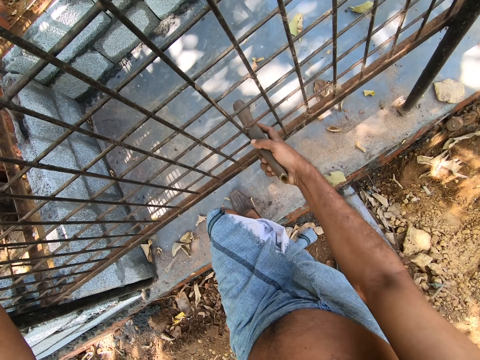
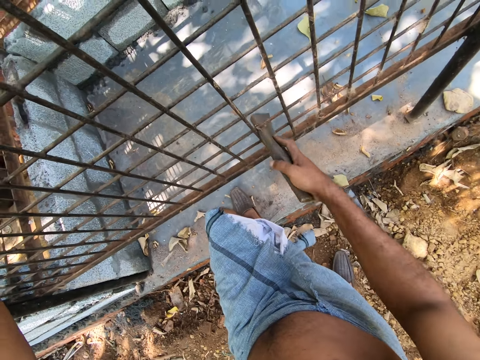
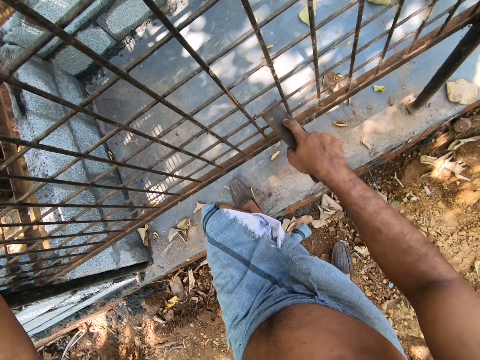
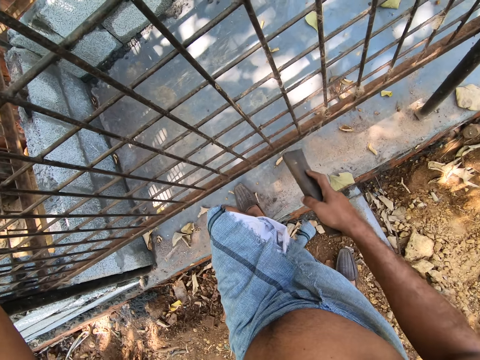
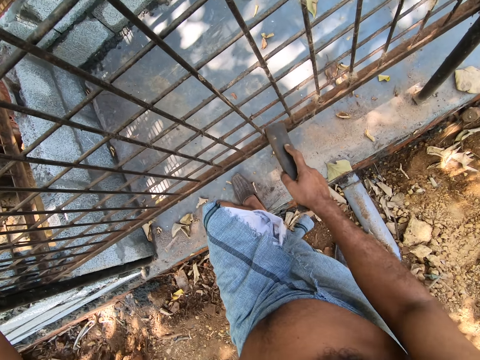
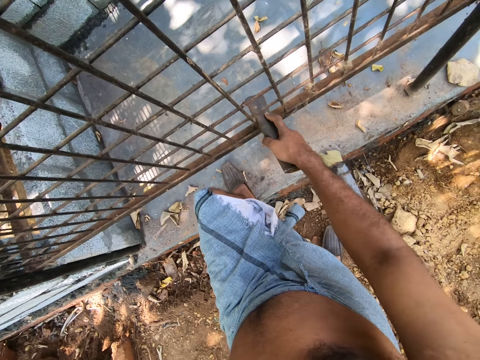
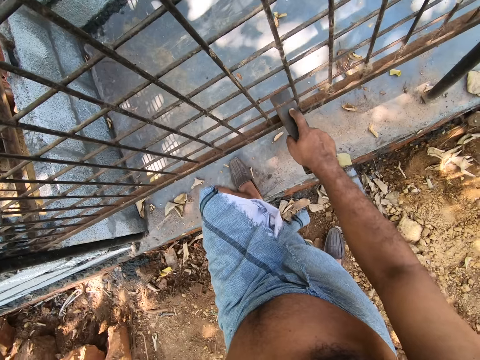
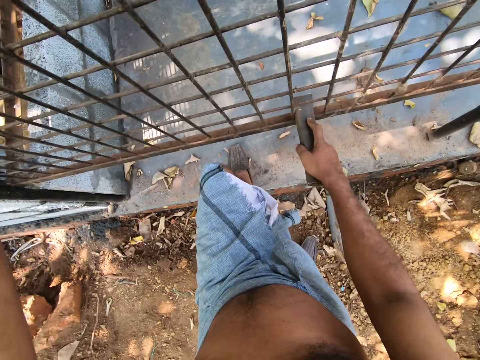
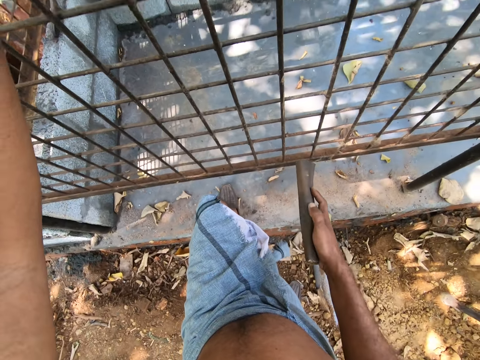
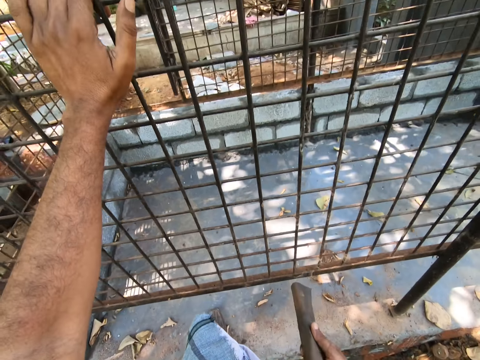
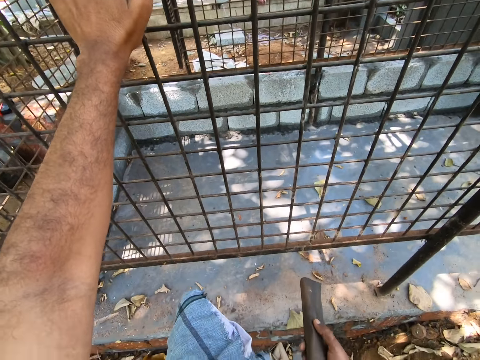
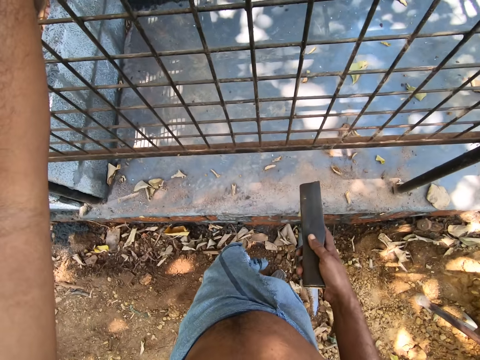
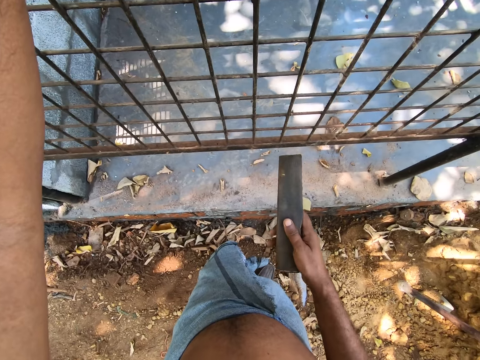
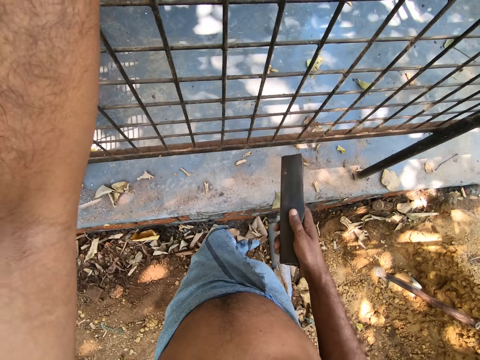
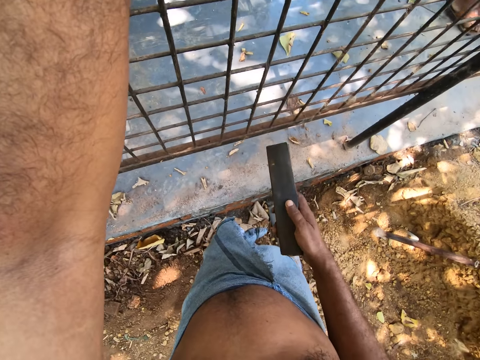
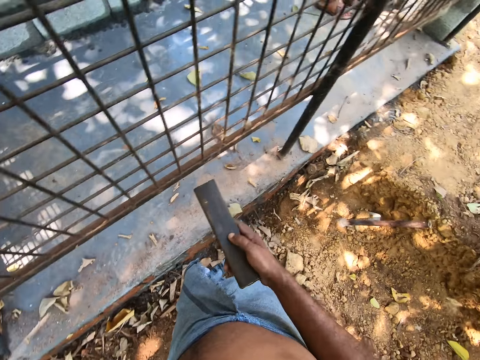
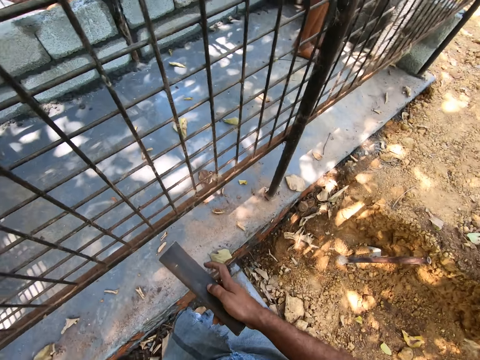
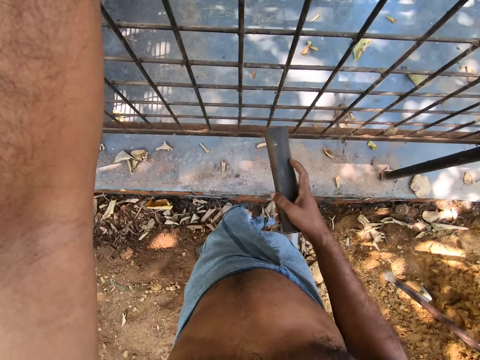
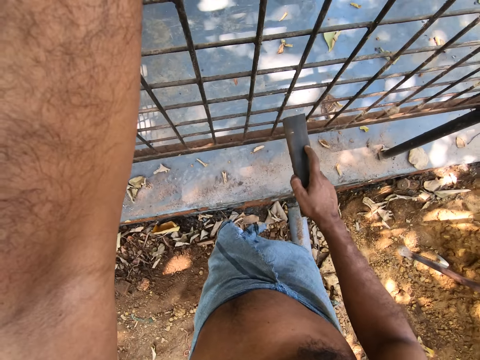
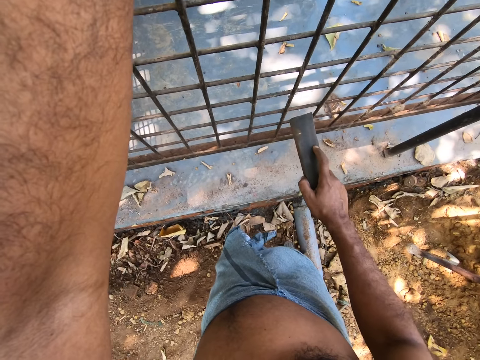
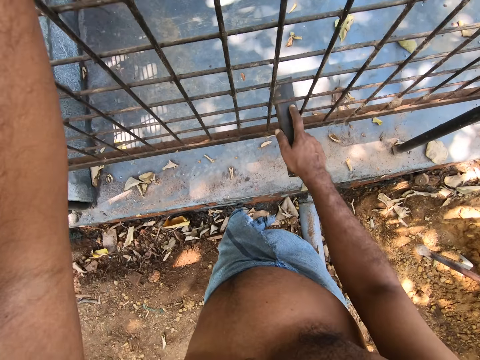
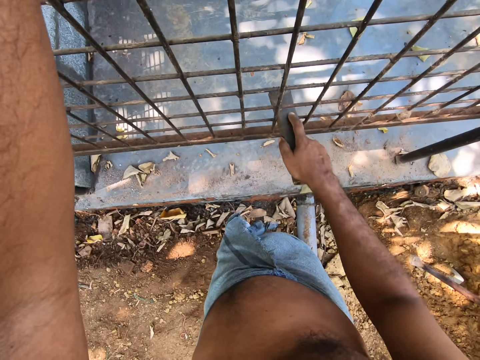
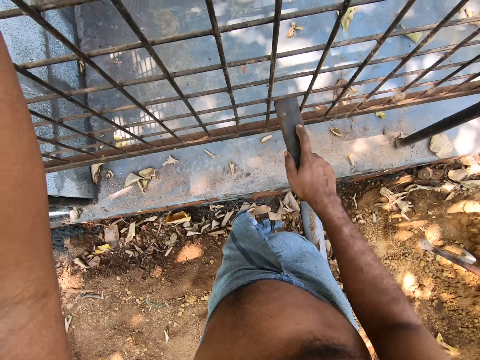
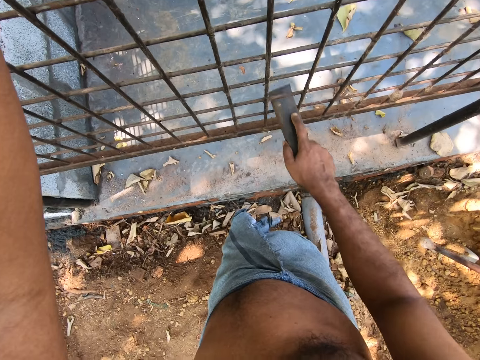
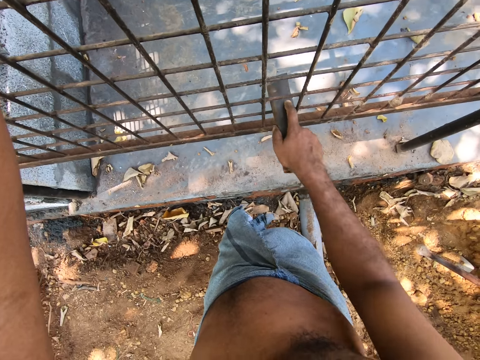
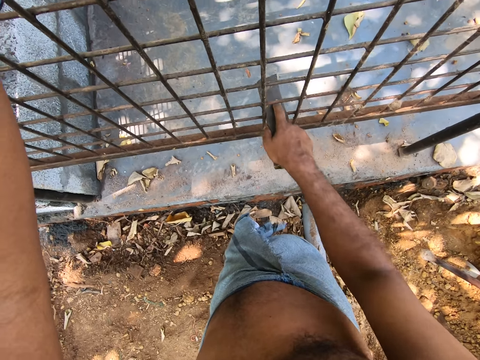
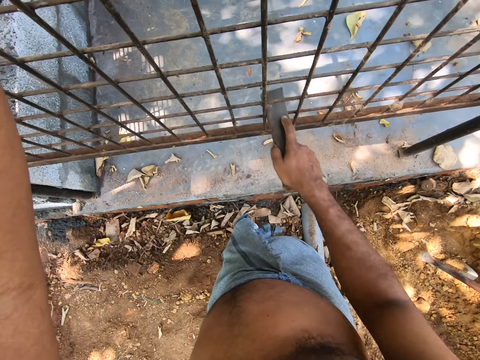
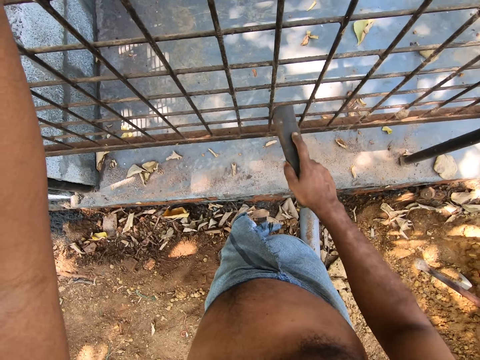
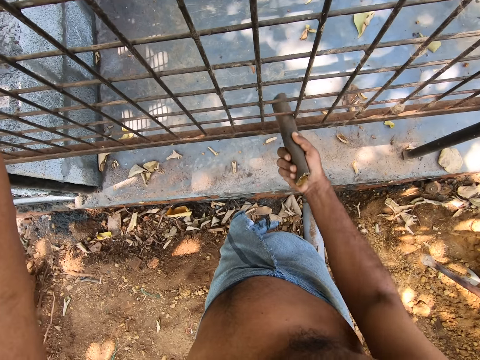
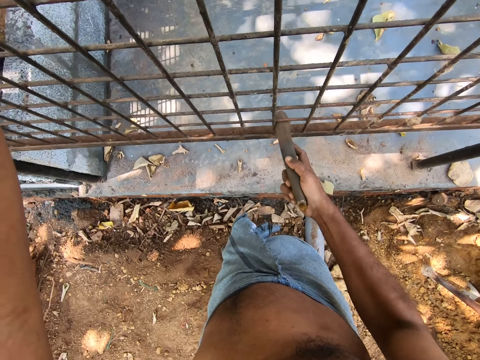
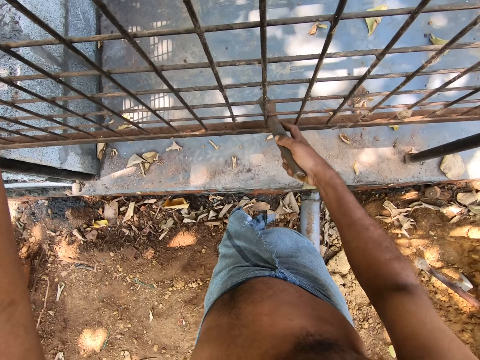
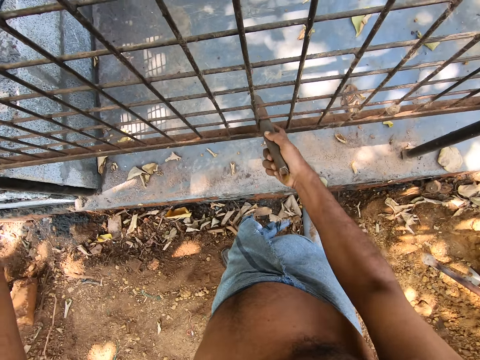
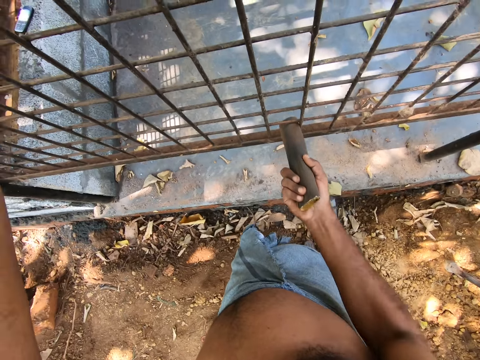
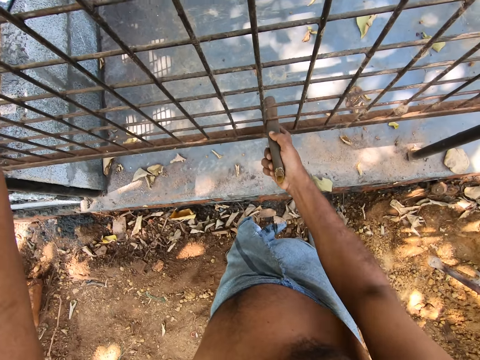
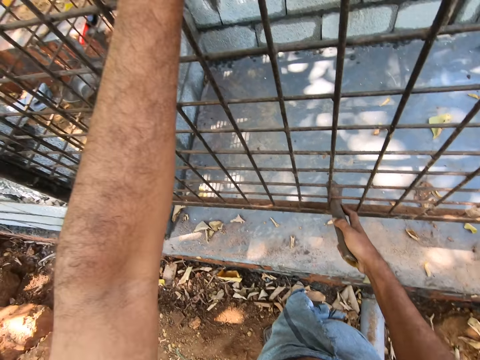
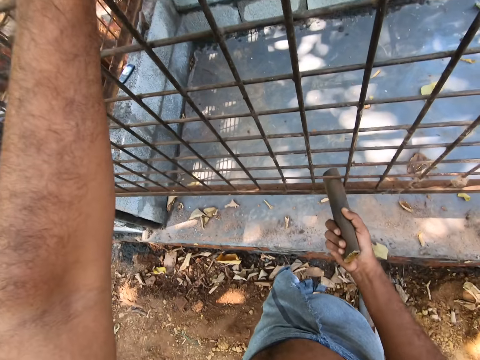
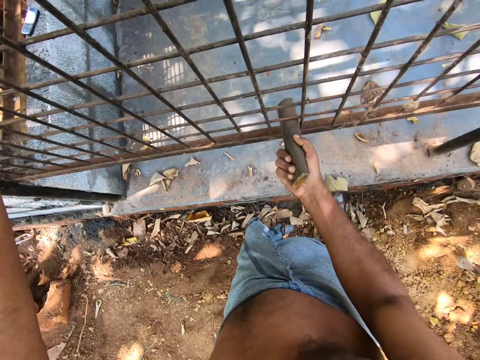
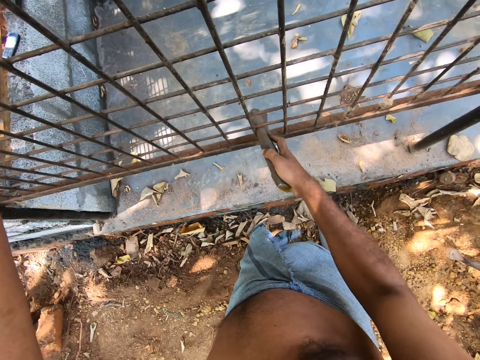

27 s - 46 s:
The camera wearer interacts with a man. He looks around. He removes his left foot from the pavement. He looks down. He looks around. He smooths the iron cage on the pavement with the sandpaper in his right hand. The man interacts with the camera wearer.

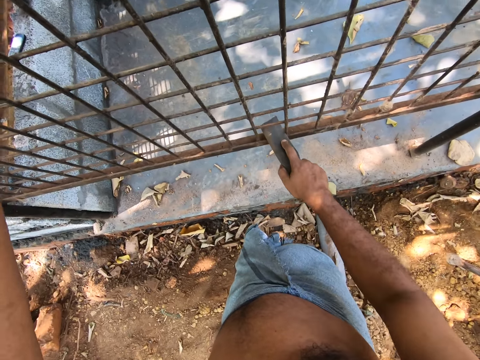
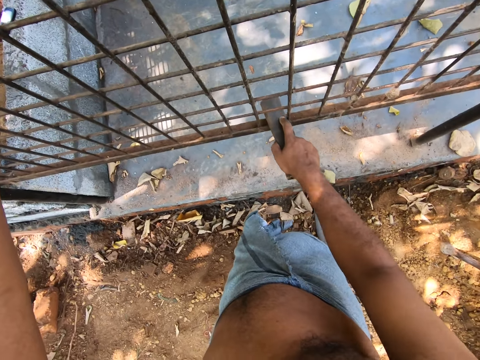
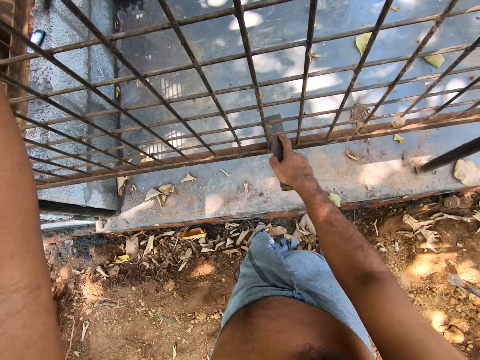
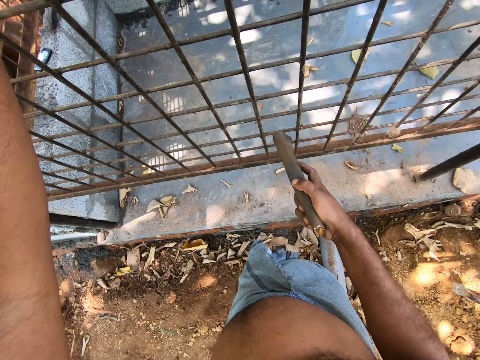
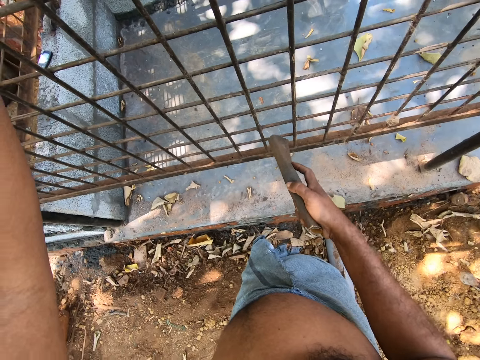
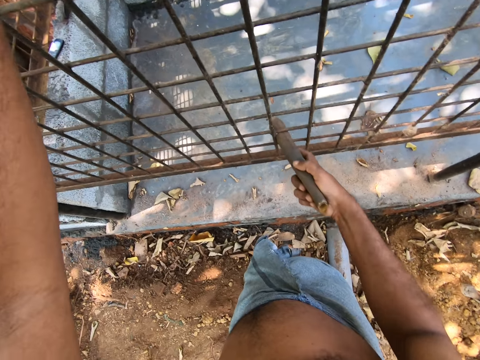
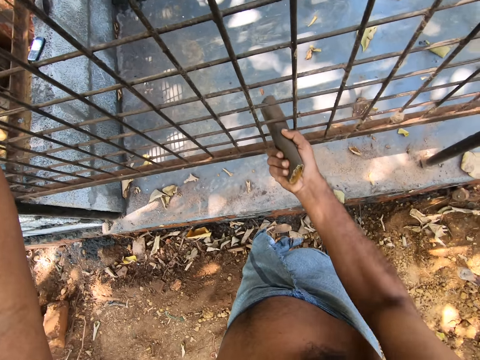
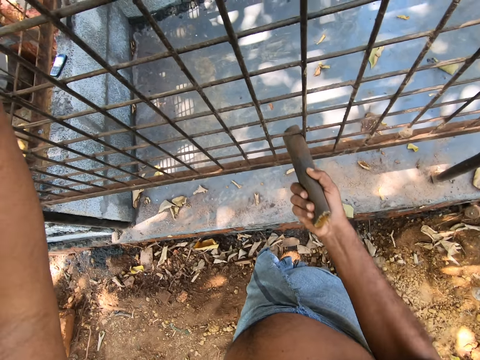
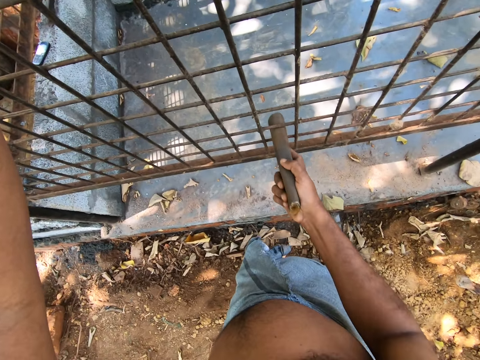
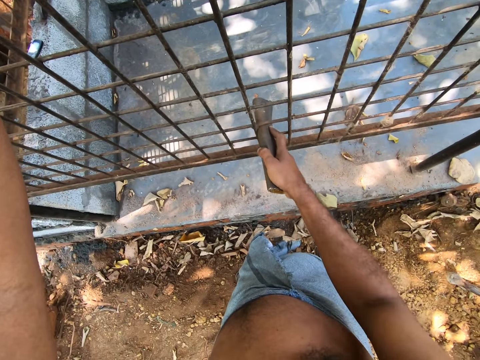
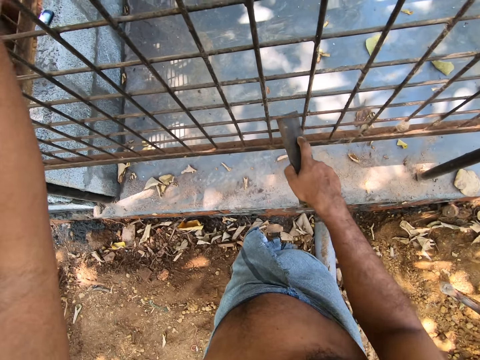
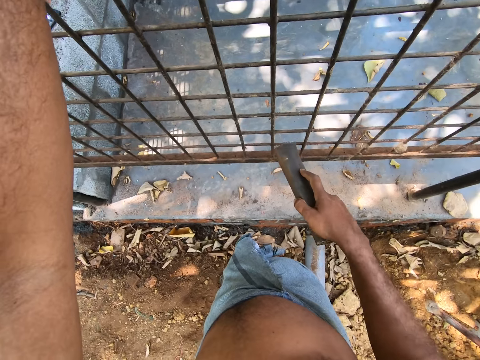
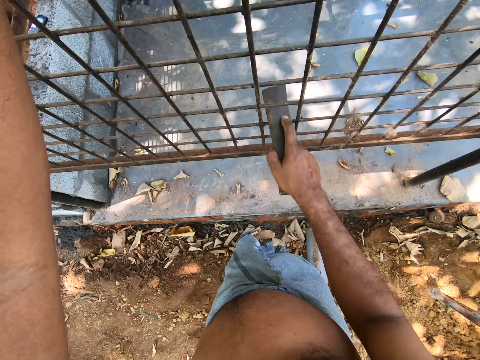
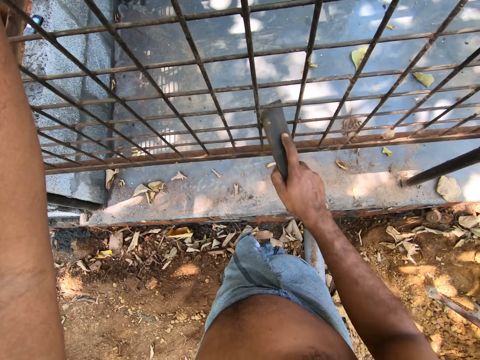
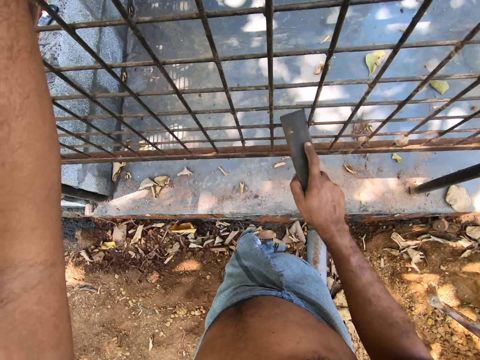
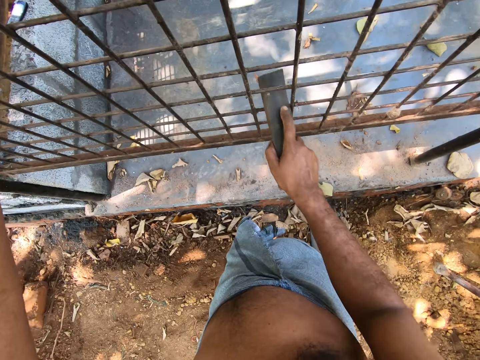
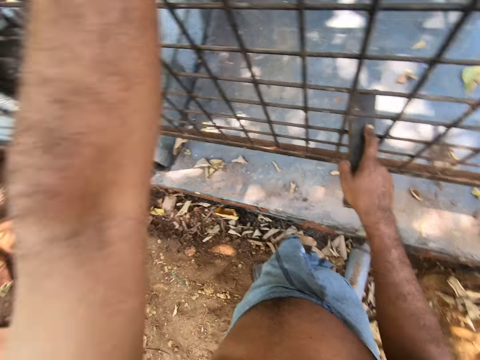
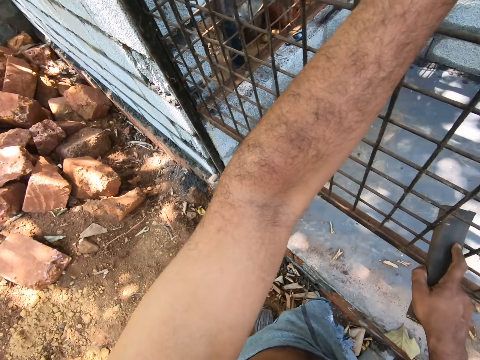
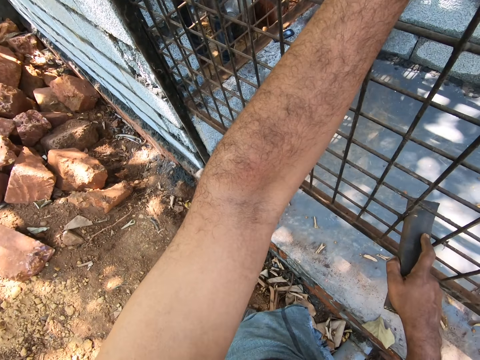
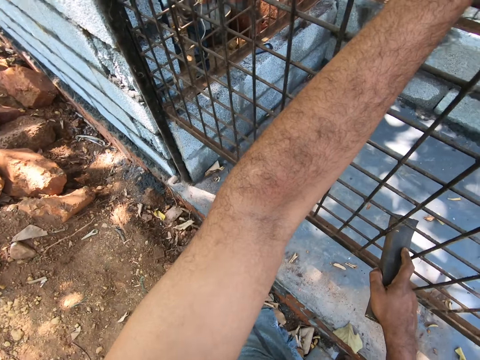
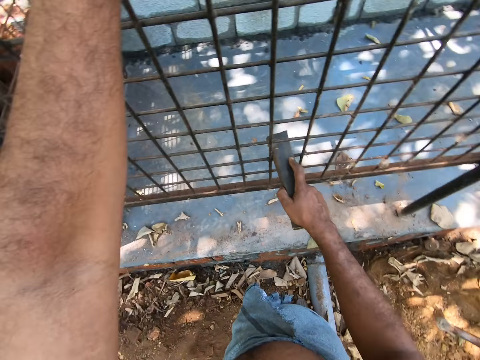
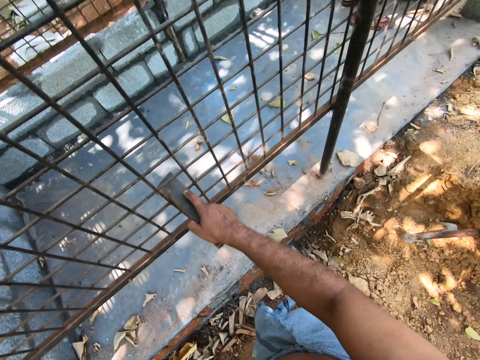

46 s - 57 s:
The camera wearer looks around.
